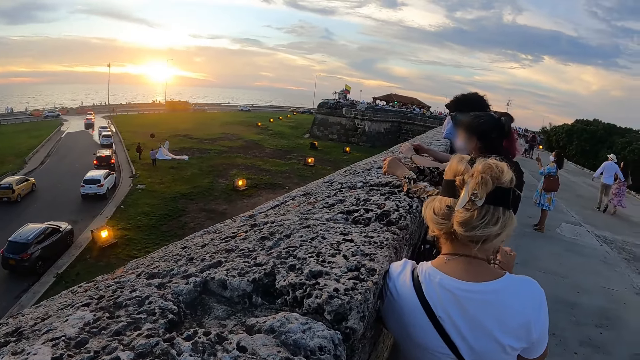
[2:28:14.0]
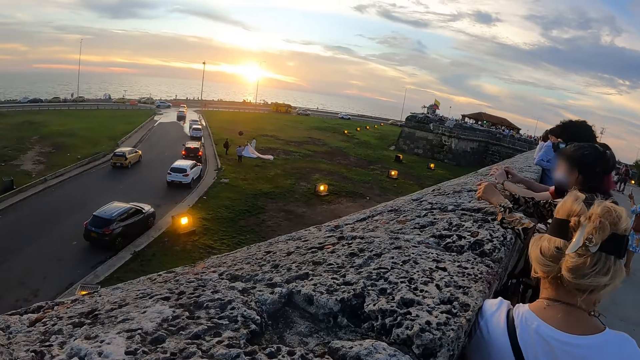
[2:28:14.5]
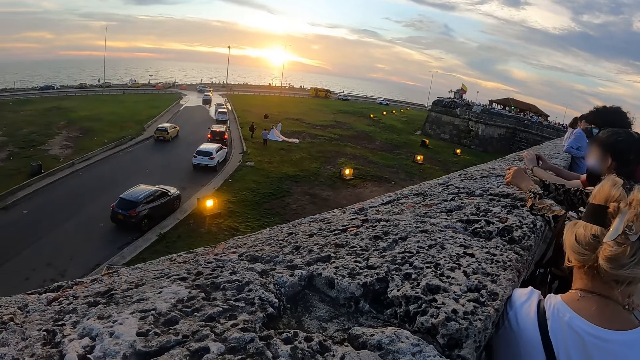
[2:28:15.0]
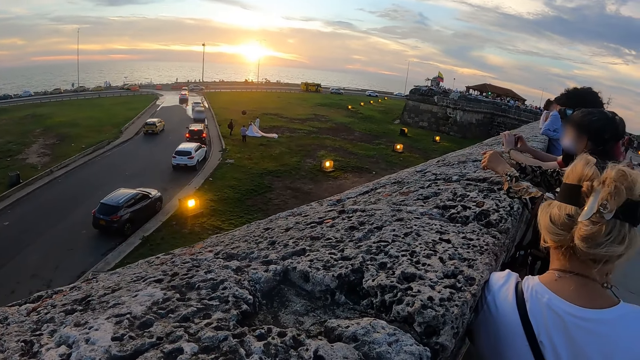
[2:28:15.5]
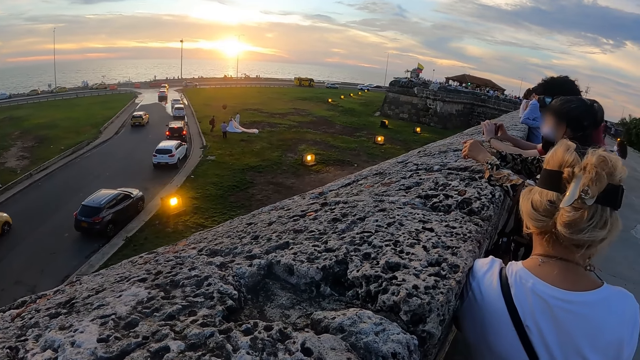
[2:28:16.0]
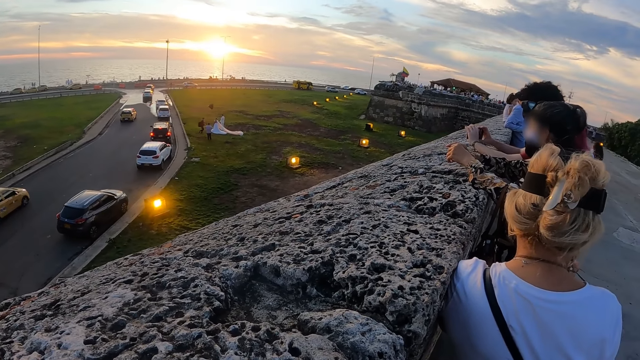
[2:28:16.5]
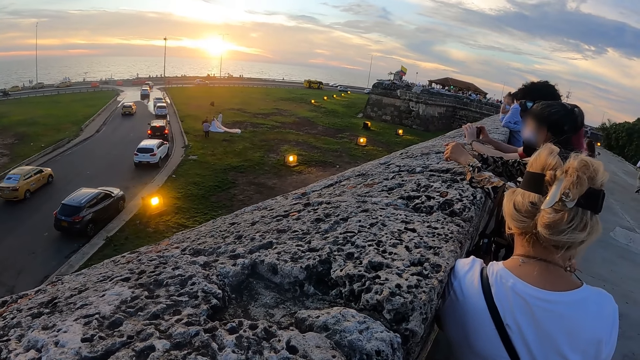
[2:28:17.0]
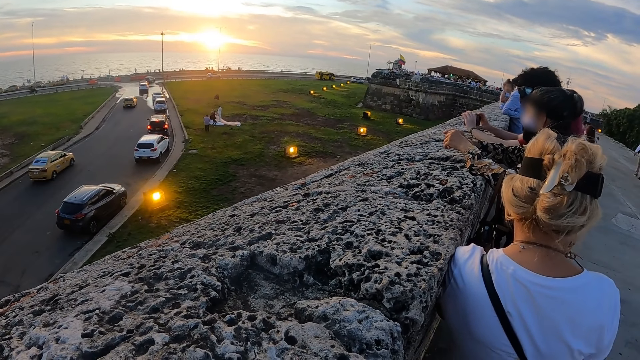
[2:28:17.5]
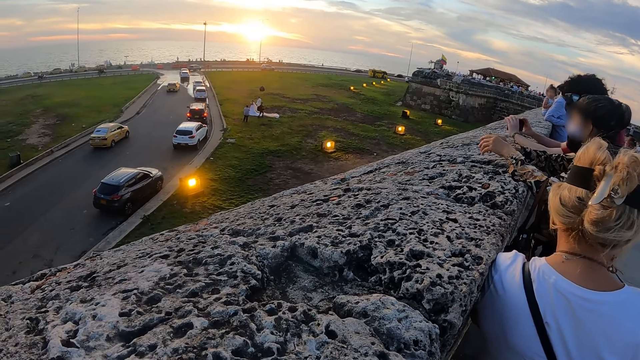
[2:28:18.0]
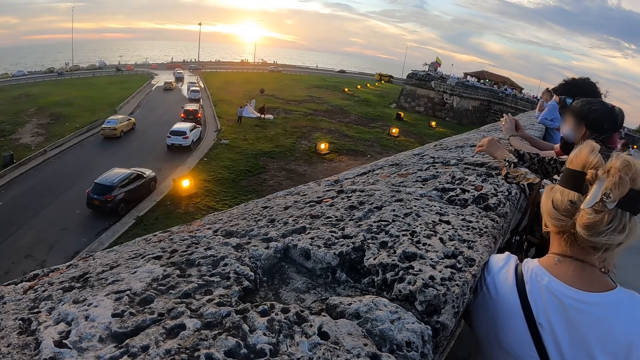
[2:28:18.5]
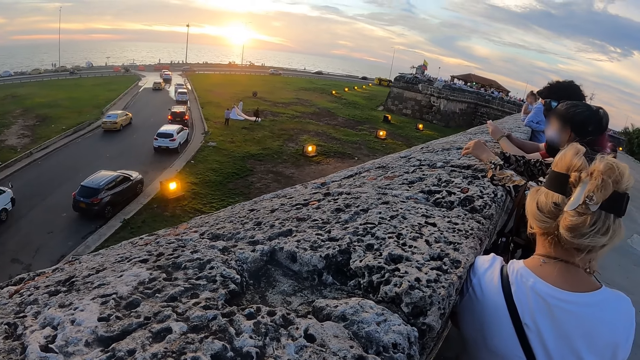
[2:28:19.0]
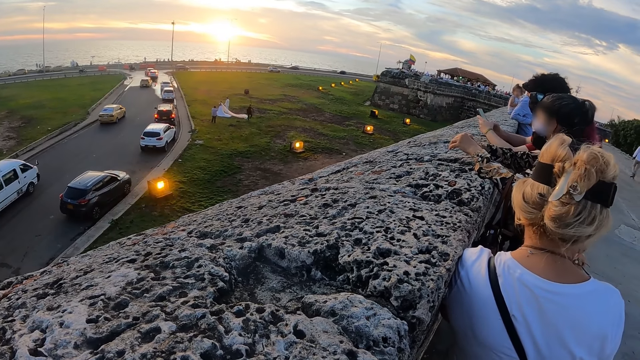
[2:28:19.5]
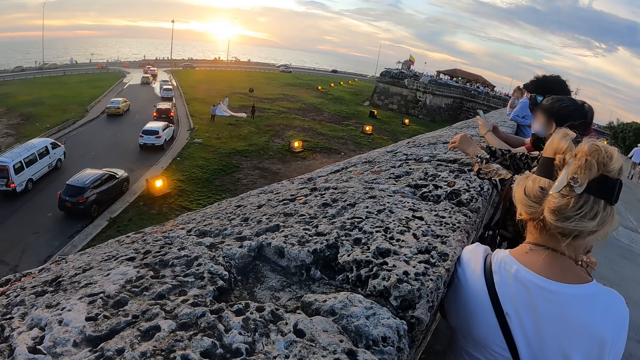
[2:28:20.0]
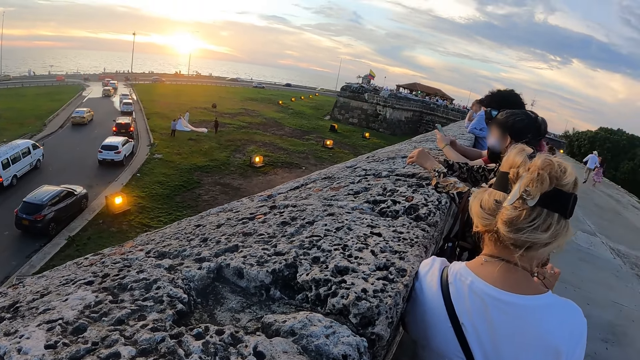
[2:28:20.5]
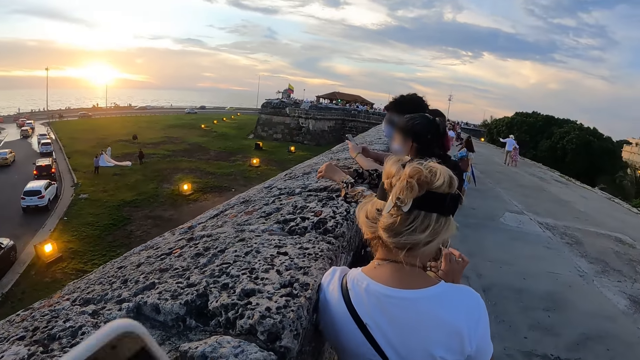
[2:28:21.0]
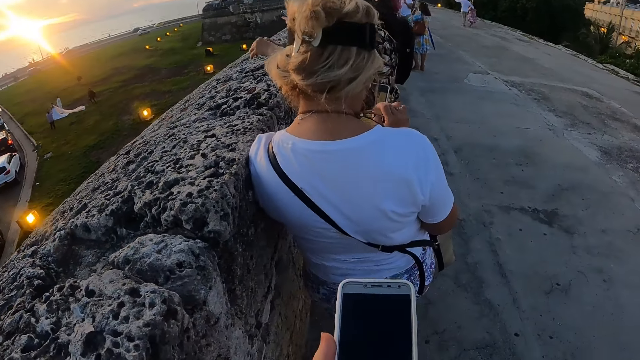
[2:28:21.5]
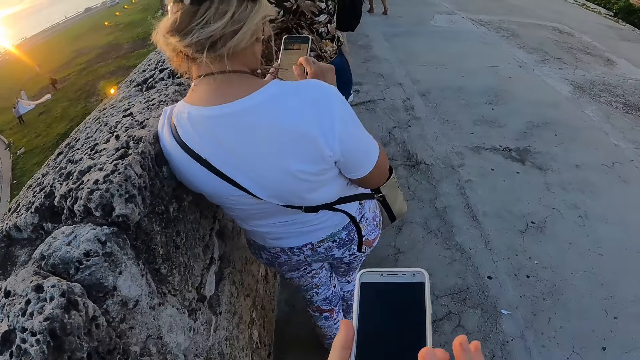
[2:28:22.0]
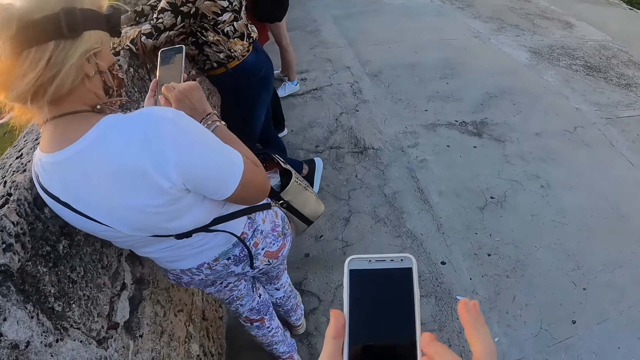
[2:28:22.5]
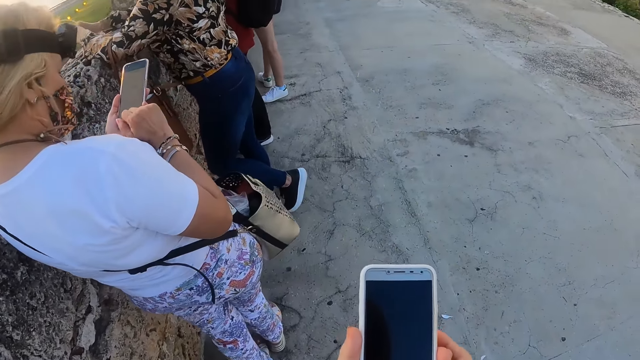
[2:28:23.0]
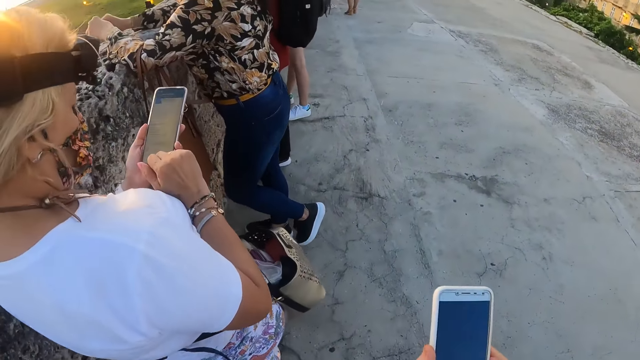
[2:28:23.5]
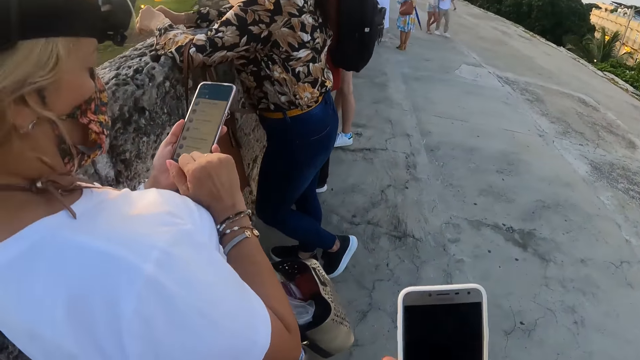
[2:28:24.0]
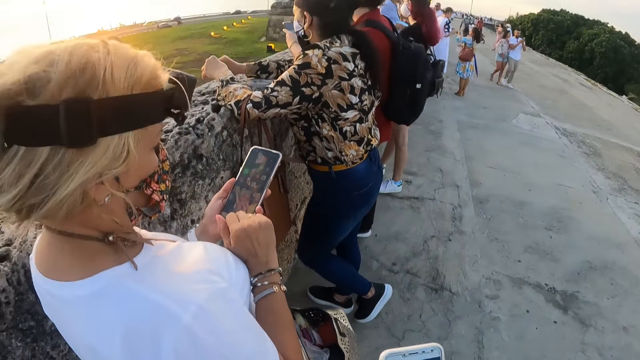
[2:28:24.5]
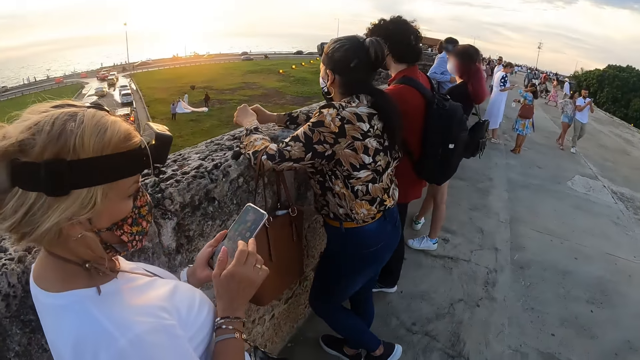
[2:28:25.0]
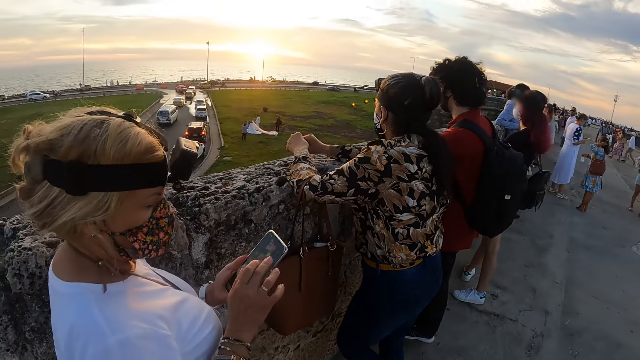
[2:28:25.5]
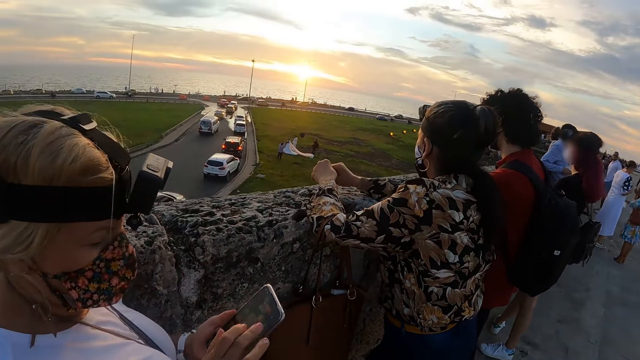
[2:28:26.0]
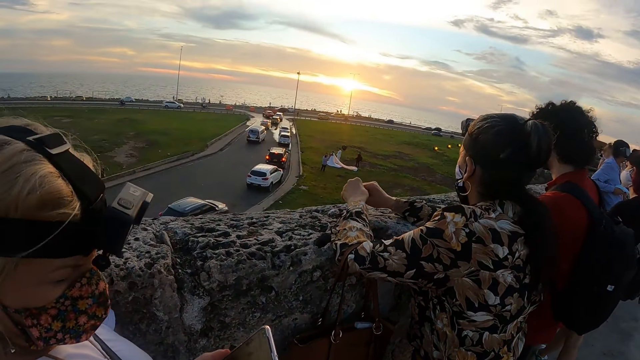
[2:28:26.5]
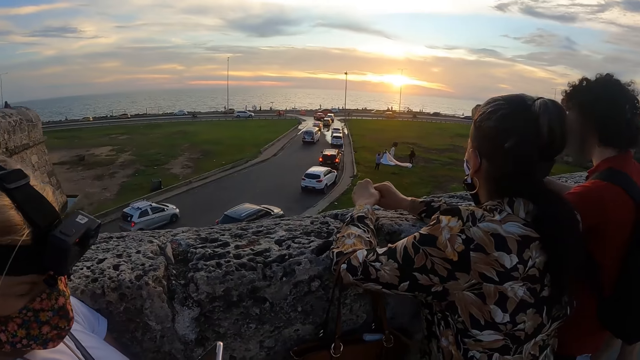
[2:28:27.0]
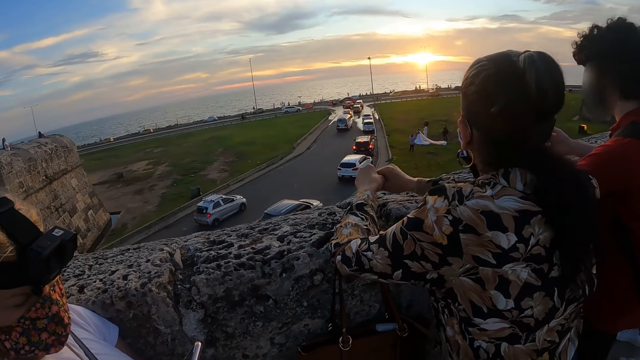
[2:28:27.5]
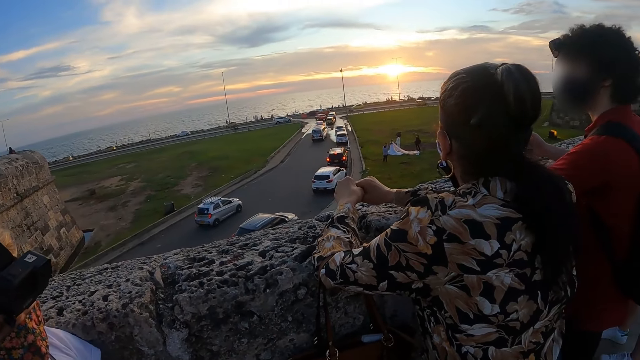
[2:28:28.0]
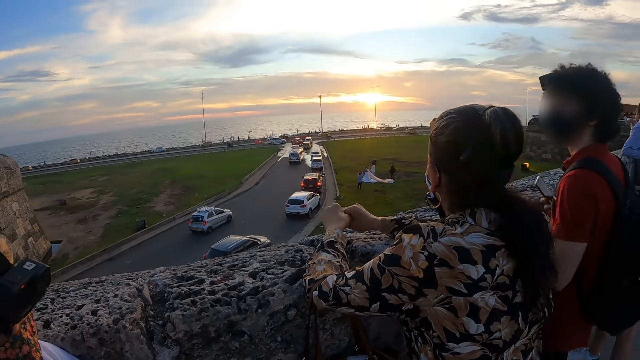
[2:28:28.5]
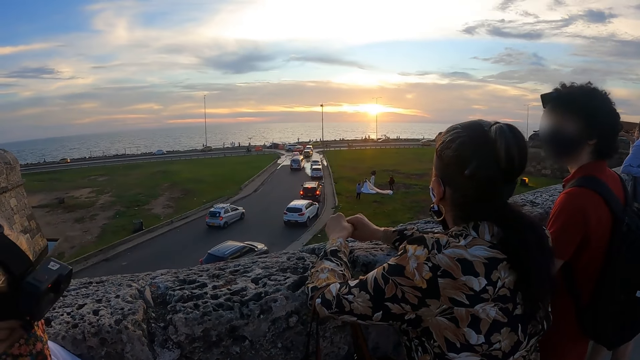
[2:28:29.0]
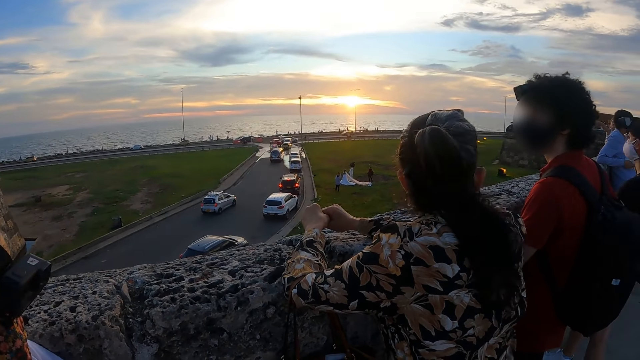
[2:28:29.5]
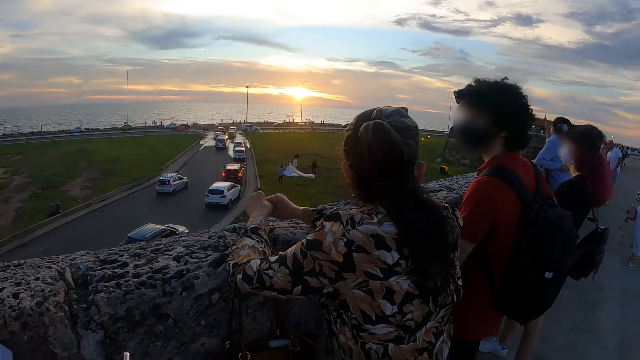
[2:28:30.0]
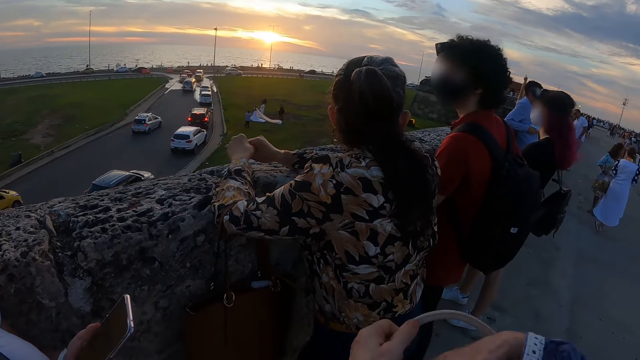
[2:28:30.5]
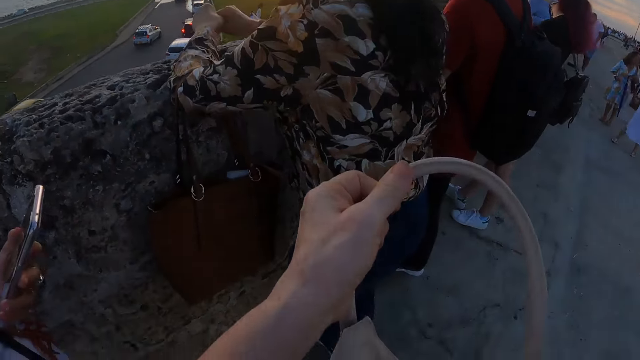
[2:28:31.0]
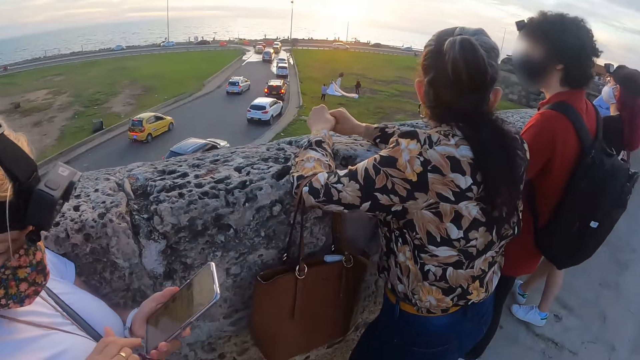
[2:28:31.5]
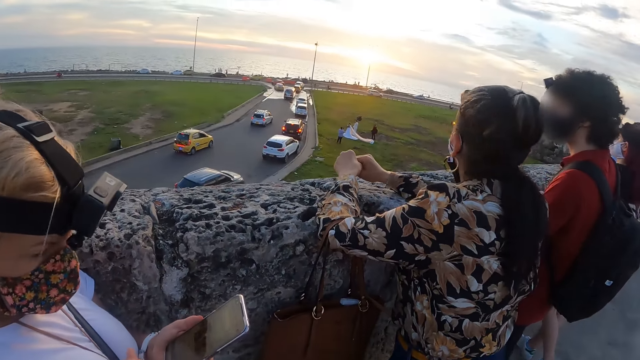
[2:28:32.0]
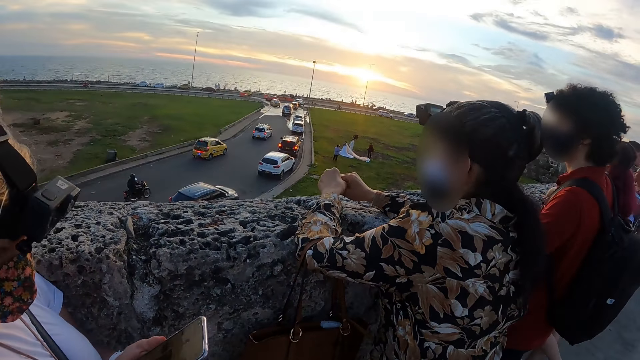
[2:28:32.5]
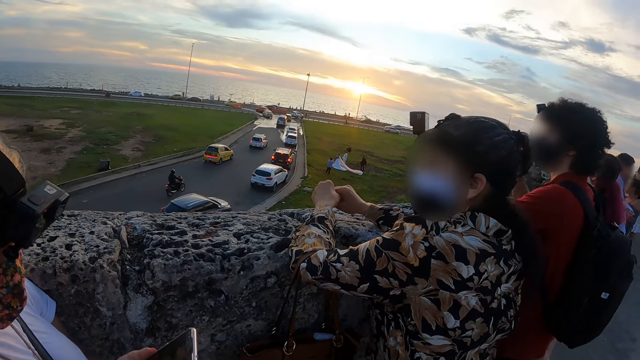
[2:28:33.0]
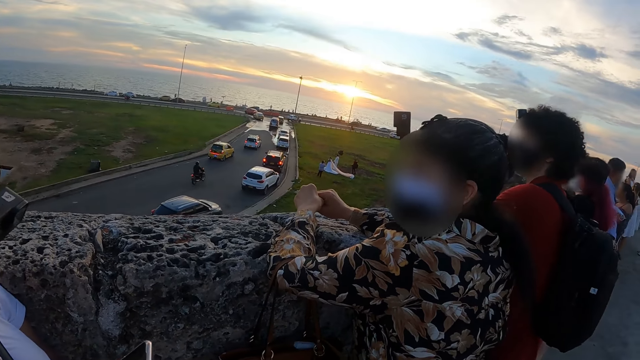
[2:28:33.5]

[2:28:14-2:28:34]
The camera wearer operates a phone. They look at the phone. They look at a person. They look at the sunset.
